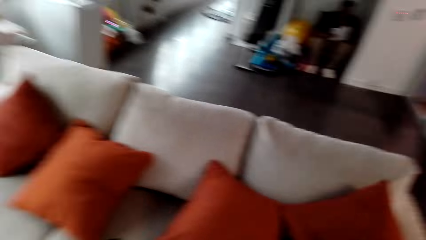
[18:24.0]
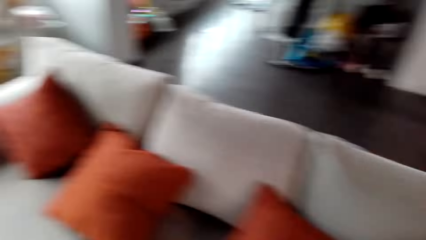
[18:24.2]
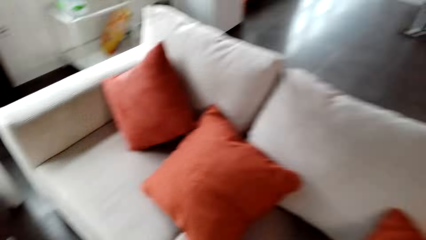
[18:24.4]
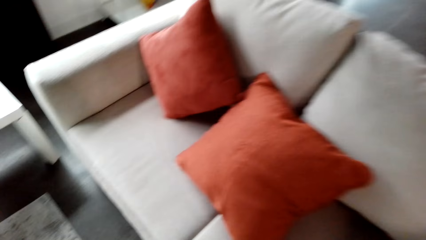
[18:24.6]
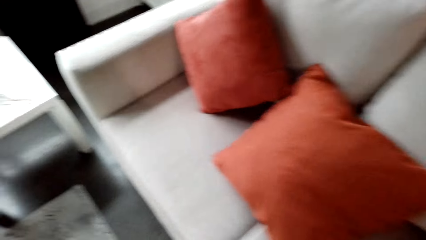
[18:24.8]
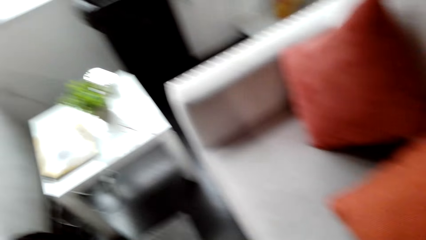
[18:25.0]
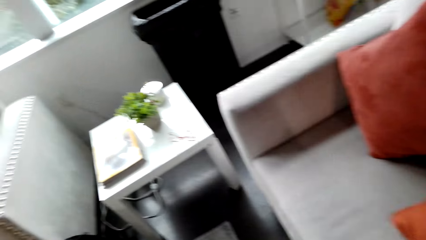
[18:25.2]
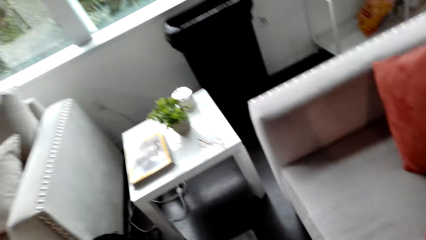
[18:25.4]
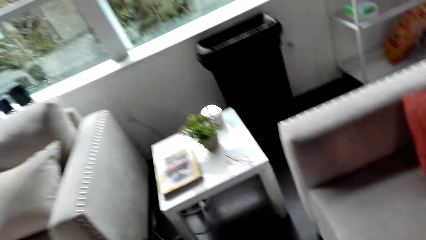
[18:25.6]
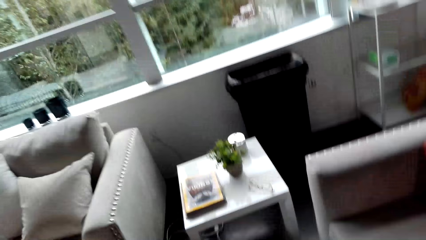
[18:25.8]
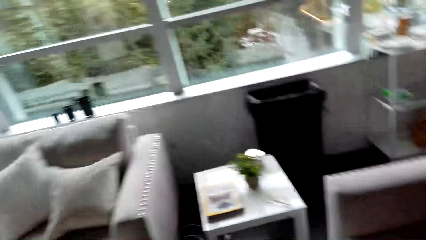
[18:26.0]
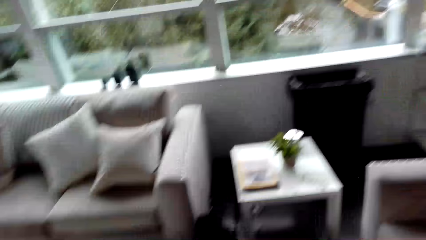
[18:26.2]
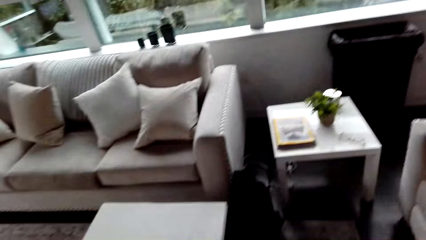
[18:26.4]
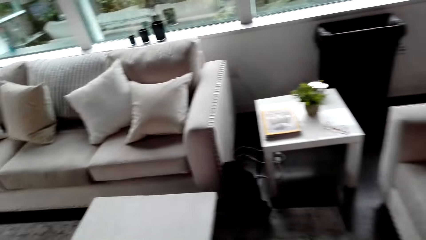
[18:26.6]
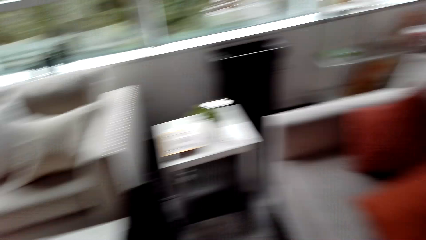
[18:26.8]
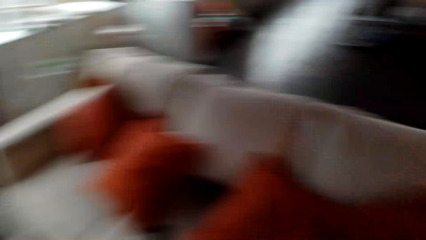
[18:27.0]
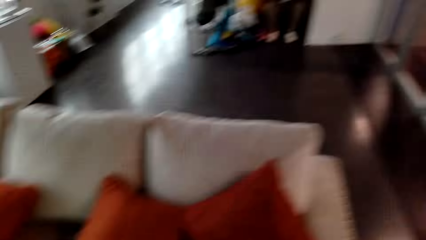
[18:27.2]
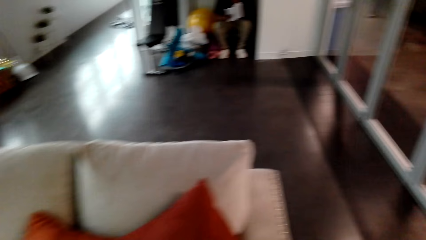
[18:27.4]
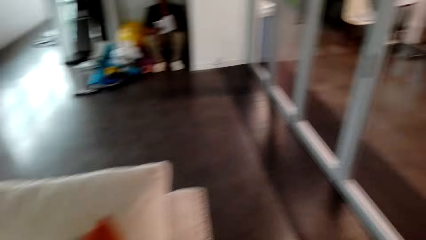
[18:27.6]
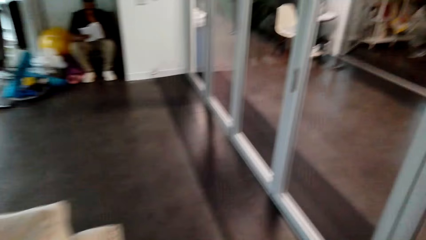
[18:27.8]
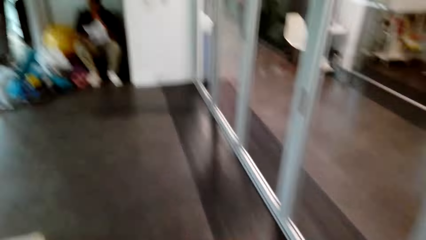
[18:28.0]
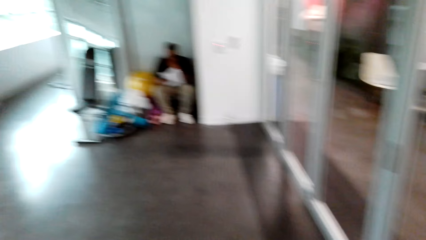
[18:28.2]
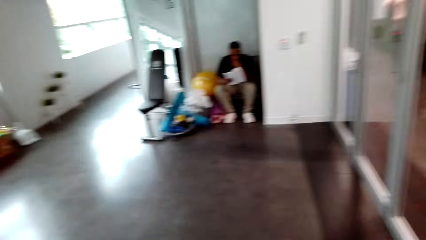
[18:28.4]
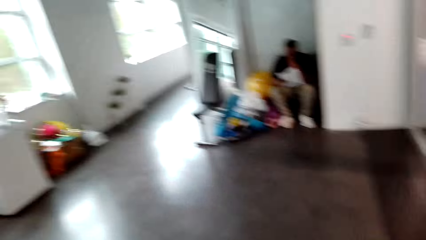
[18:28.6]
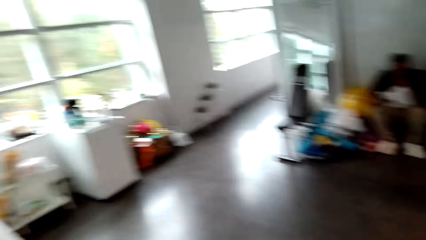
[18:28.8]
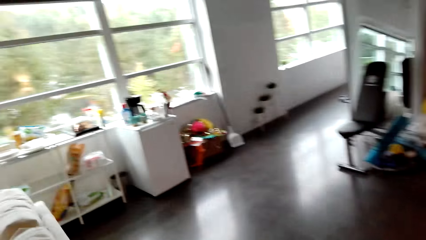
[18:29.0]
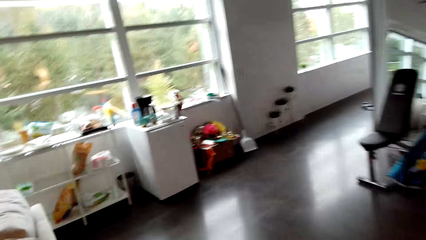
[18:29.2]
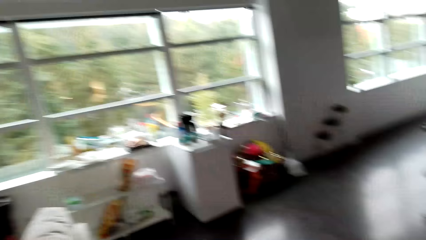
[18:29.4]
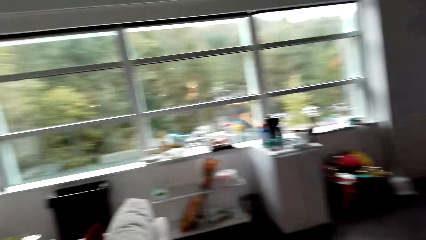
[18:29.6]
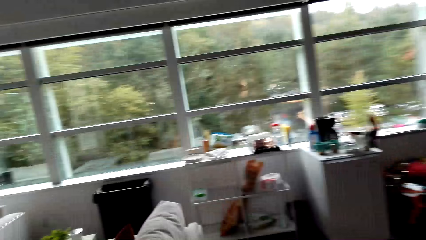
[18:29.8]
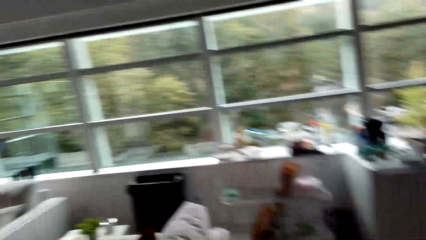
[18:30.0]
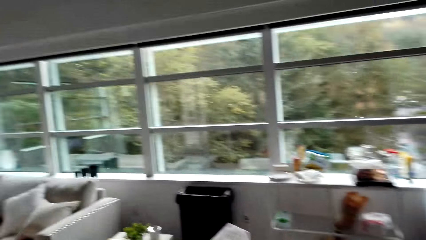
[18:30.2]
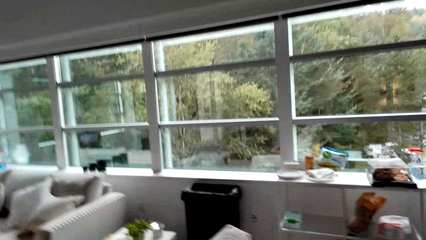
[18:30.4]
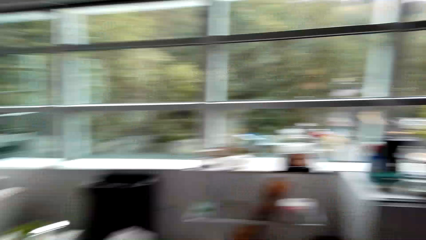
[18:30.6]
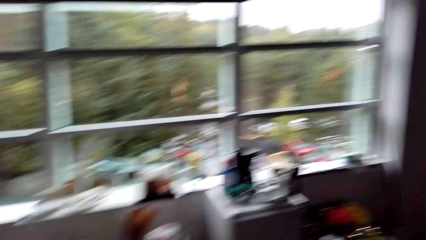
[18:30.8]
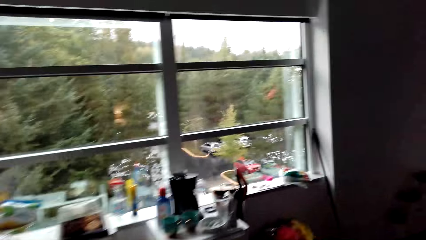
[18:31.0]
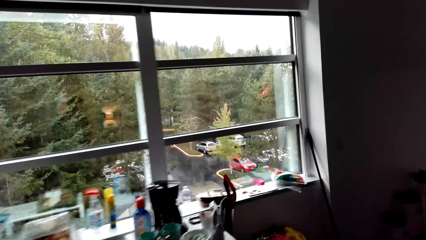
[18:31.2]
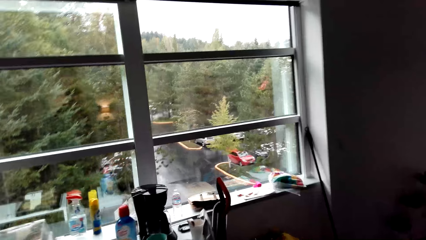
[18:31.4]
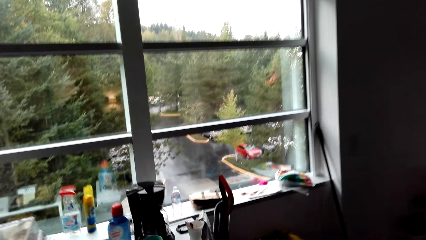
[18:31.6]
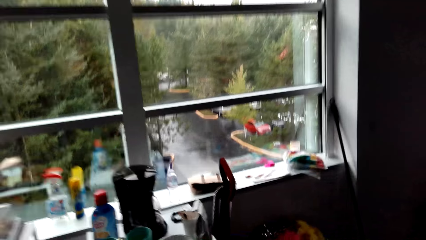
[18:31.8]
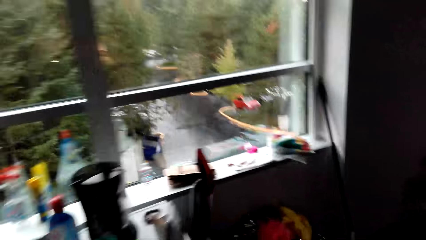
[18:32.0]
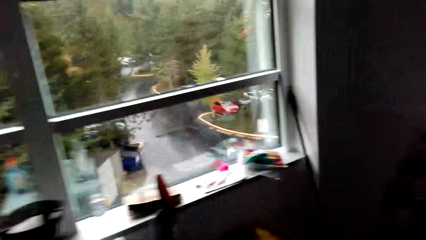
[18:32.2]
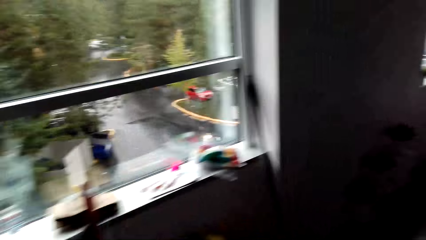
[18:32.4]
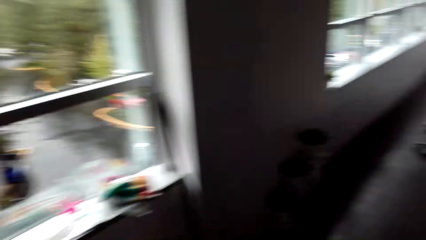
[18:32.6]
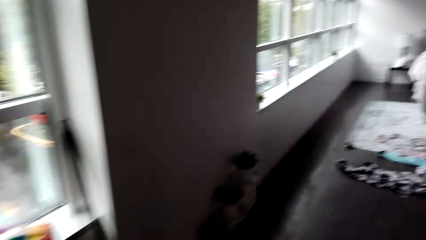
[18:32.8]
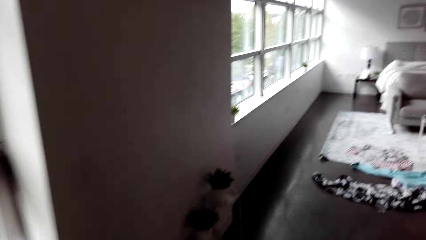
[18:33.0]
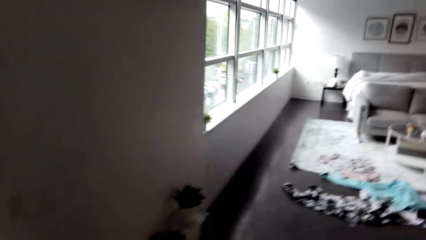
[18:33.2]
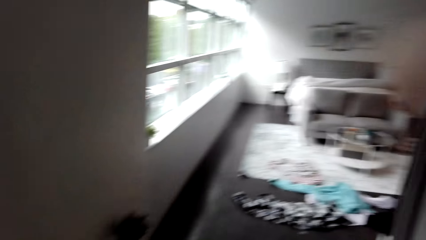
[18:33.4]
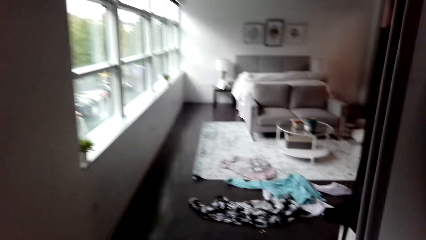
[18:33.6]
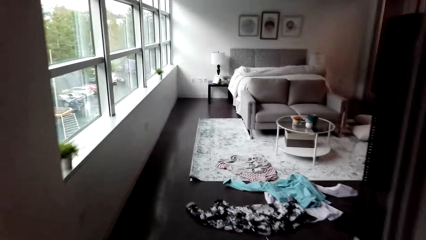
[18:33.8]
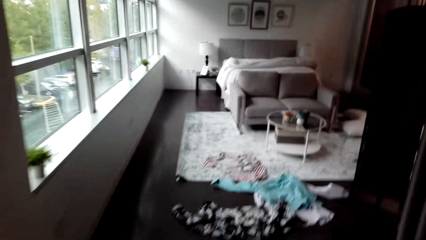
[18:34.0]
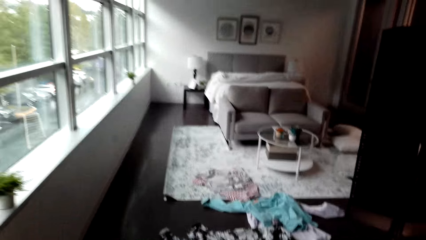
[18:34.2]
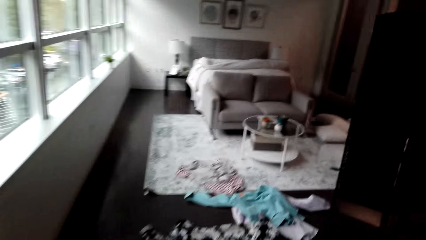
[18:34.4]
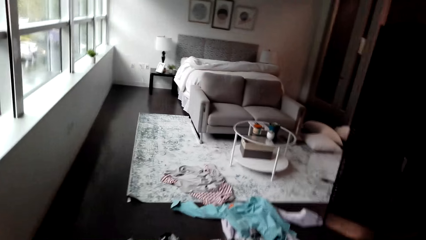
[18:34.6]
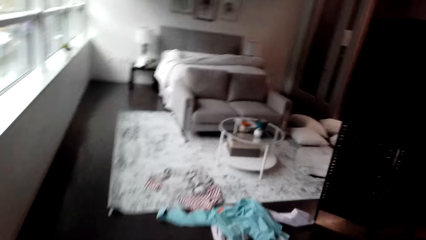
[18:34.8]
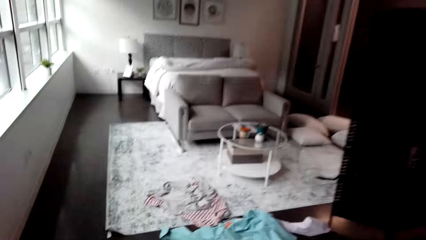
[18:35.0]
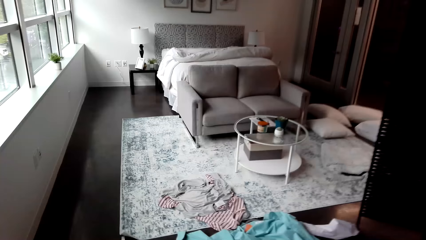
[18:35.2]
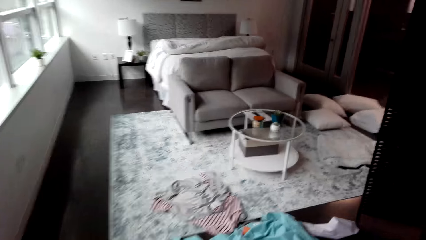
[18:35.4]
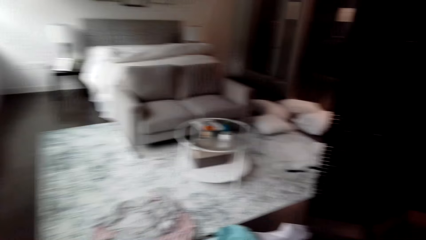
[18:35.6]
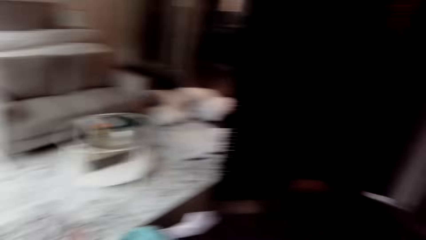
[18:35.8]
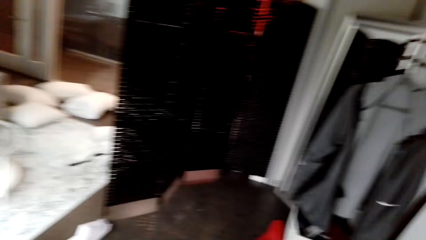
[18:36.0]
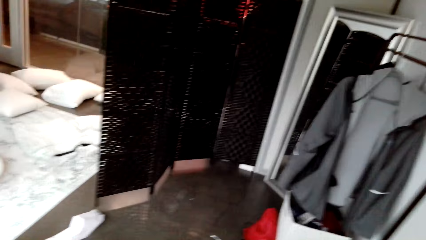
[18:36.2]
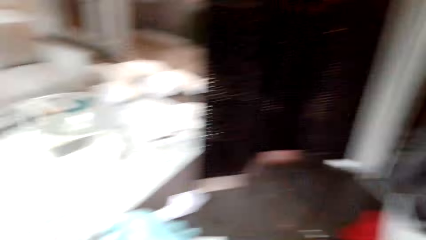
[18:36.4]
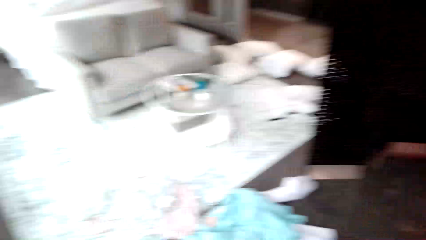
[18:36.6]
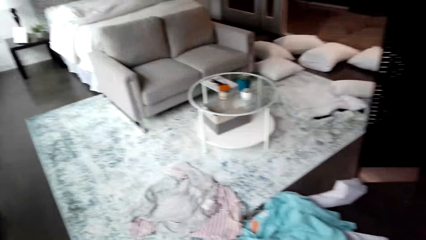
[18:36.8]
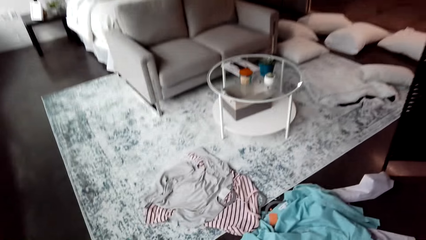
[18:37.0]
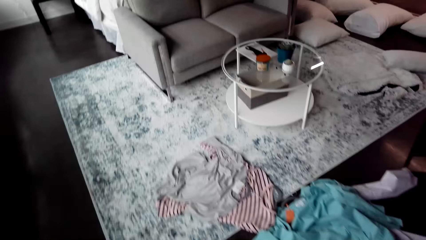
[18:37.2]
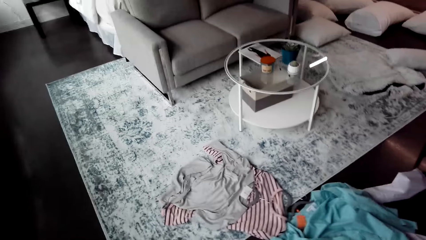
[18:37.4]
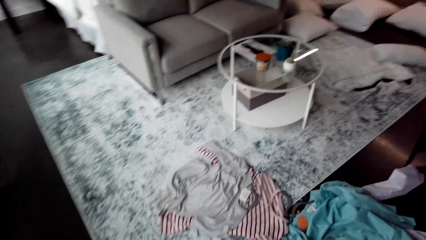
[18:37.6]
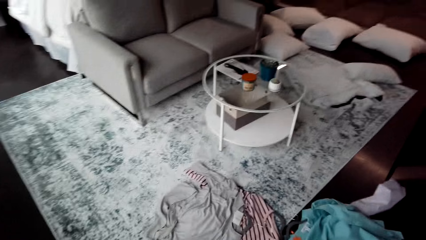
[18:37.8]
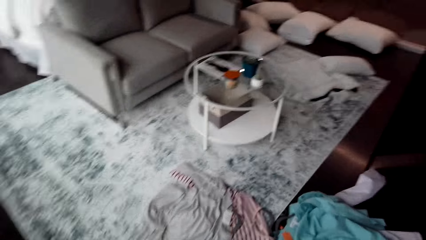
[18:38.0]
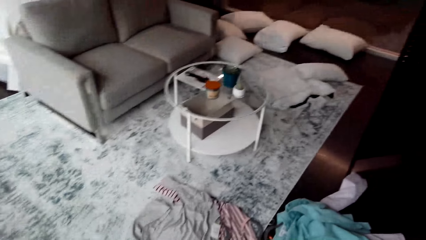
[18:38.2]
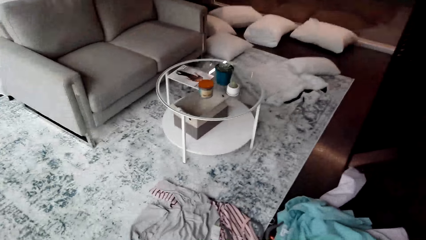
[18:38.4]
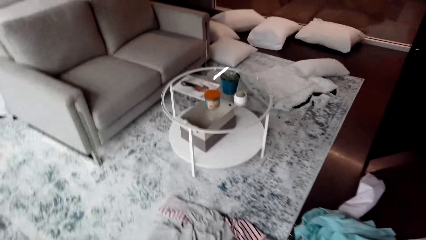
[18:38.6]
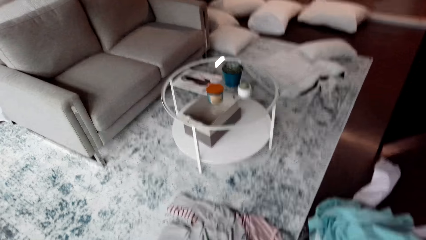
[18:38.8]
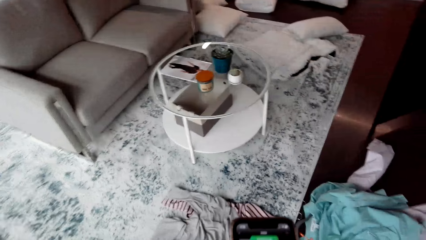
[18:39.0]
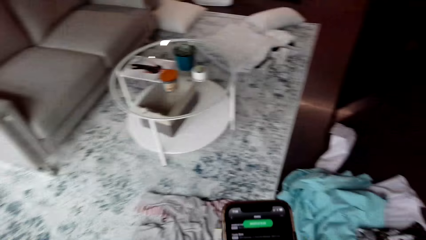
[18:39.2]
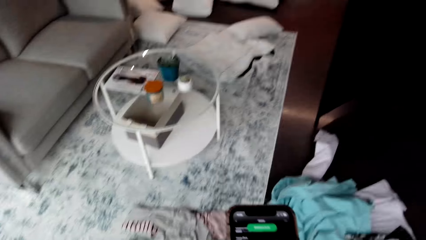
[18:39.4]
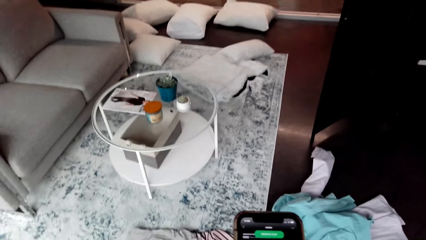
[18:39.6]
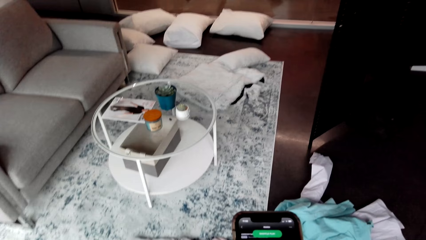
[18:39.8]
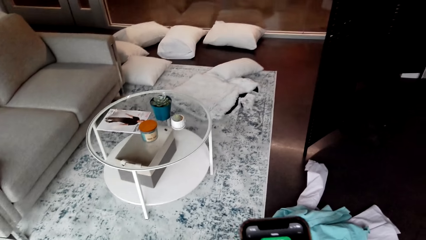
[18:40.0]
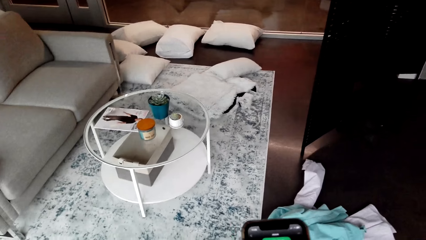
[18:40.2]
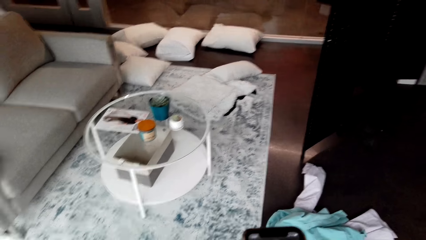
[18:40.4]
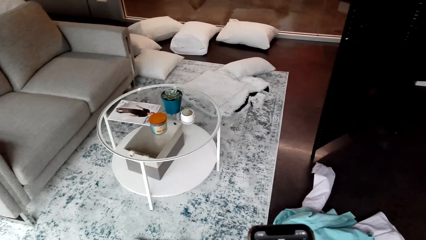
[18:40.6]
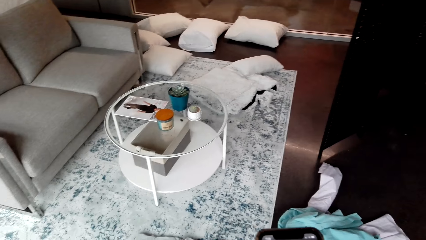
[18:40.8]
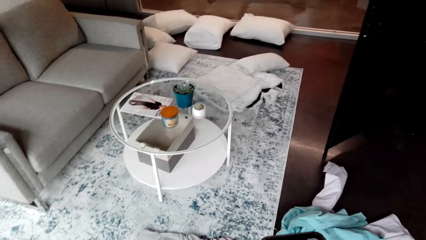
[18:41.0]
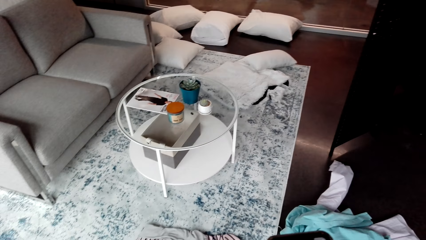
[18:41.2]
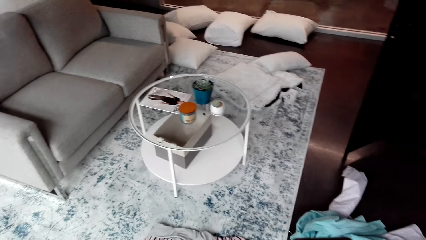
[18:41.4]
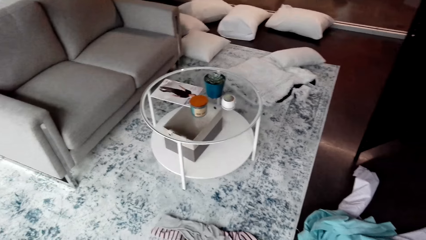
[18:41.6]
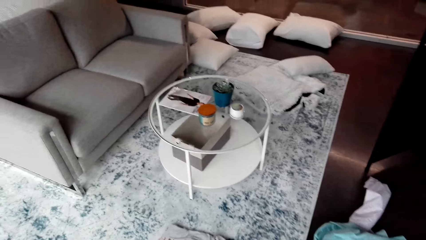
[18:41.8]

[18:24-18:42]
The camera wearer looks around. They walk around. They walk to the bedroom. They use a phone.
